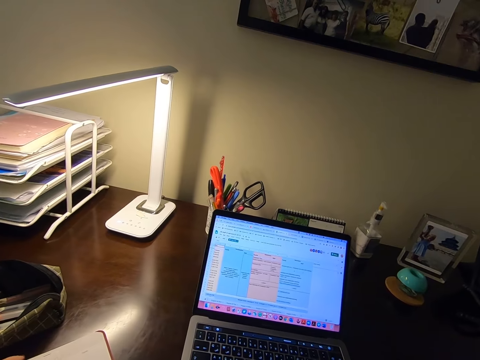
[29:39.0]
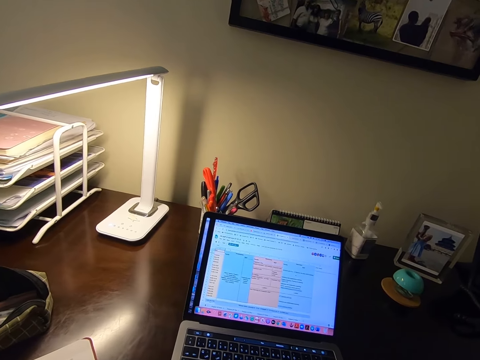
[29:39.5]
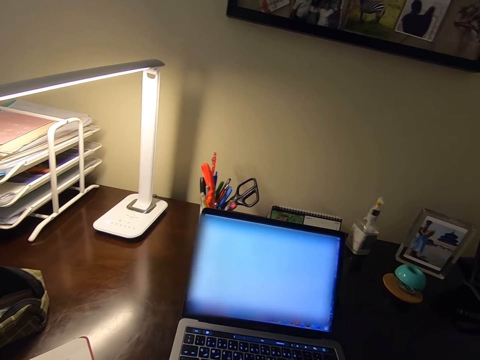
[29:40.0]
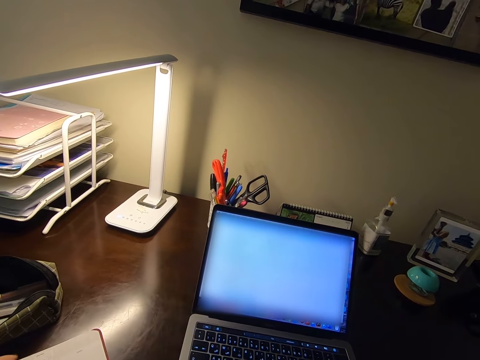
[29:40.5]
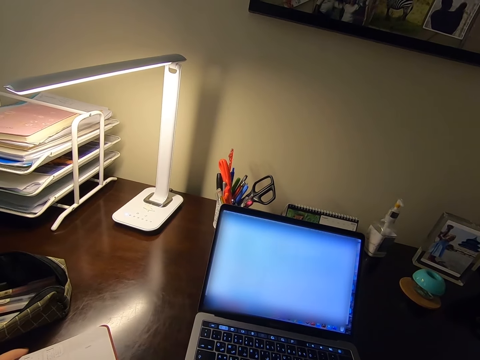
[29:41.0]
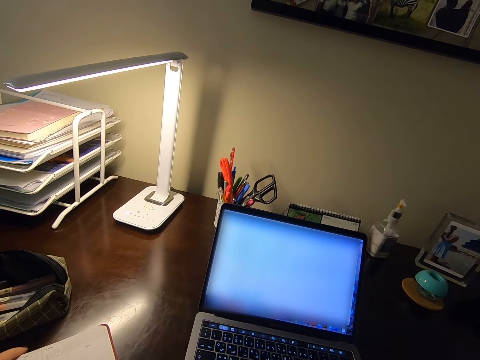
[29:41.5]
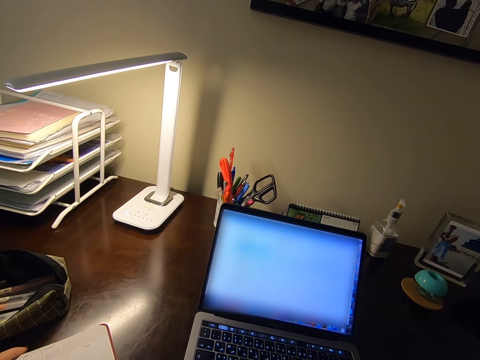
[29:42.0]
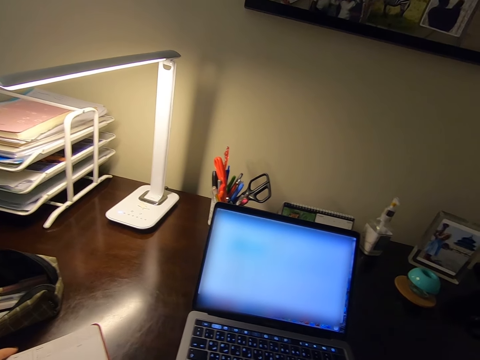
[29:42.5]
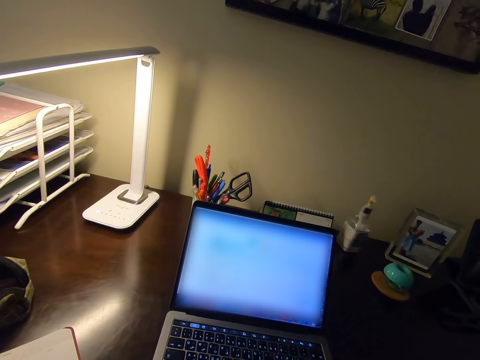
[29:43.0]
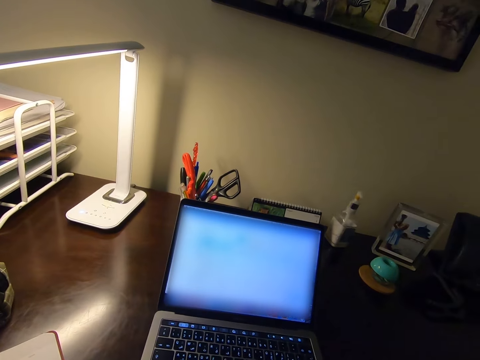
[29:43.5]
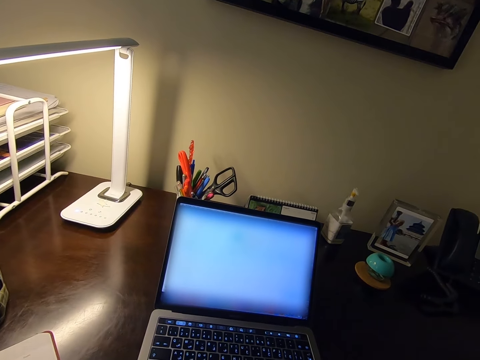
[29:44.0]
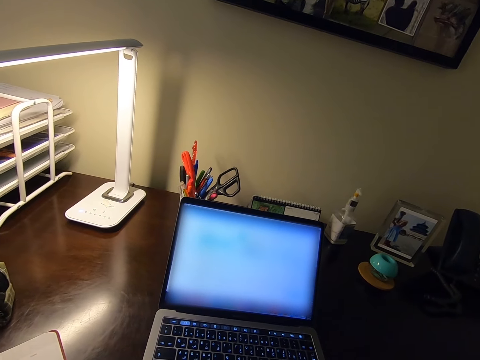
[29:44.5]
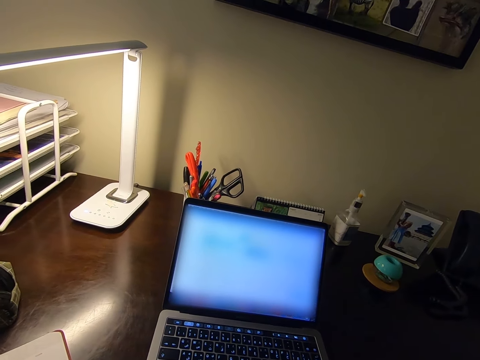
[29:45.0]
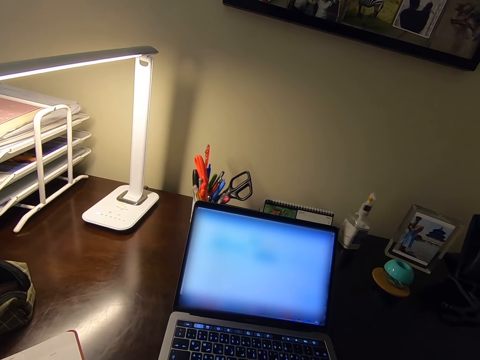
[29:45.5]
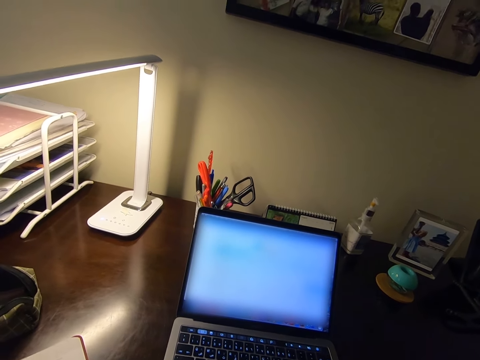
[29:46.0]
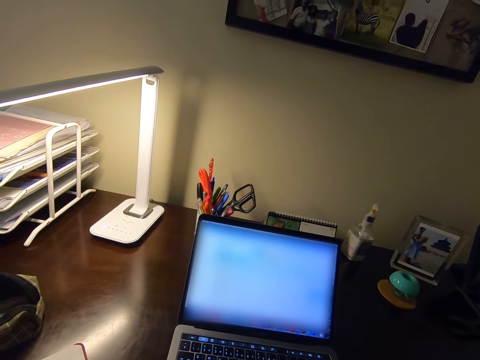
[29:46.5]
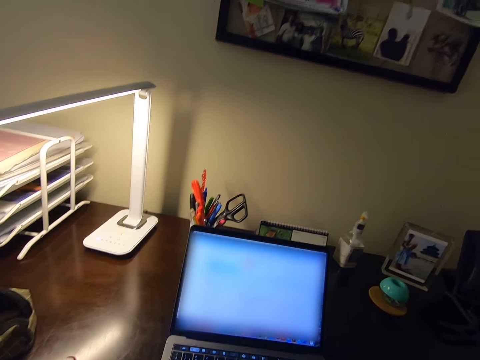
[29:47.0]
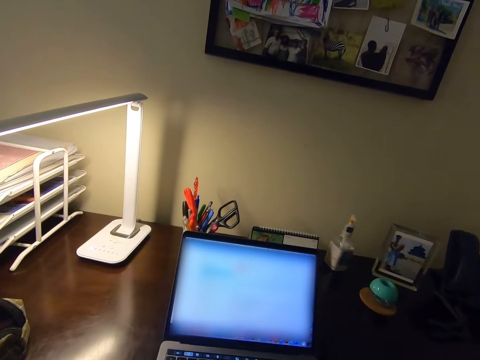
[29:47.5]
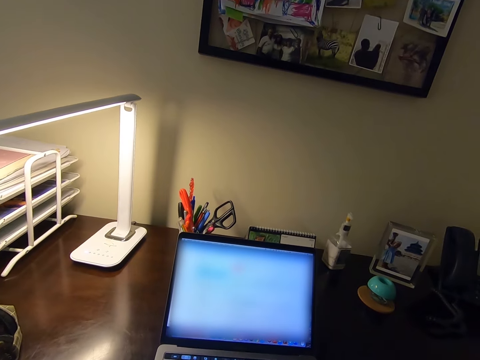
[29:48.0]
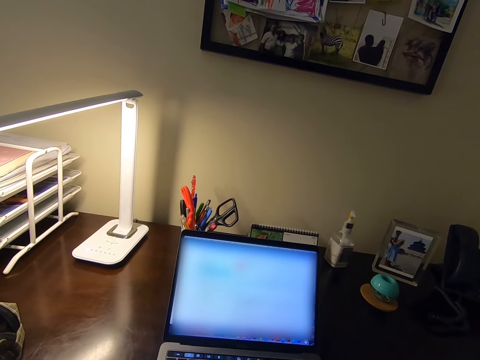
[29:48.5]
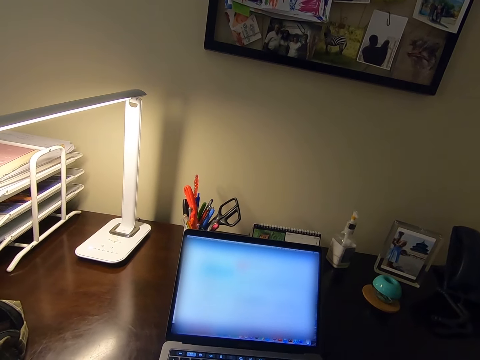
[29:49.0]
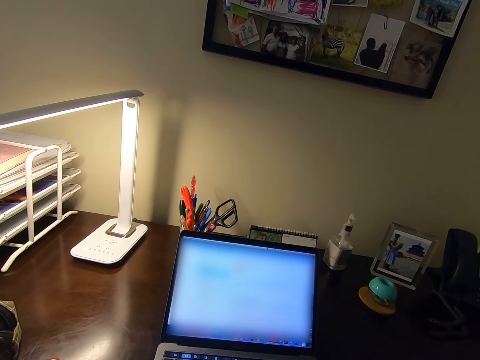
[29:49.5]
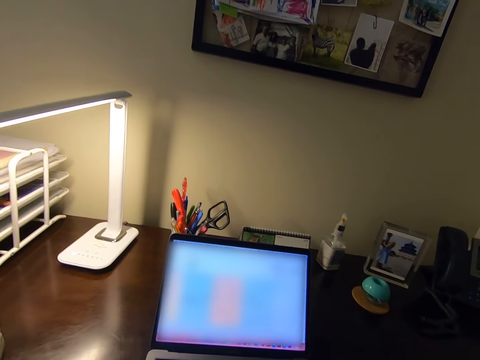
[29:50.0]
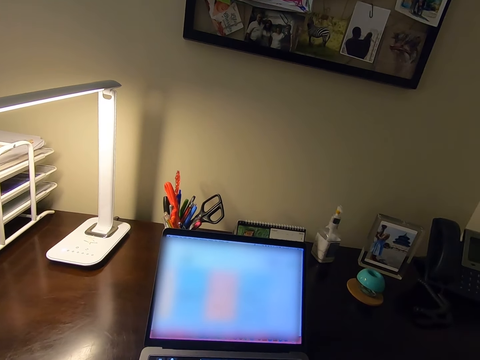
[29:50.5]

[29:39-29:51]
The camera wearer works on the laptop.

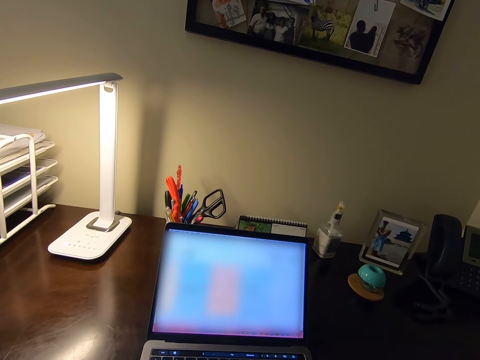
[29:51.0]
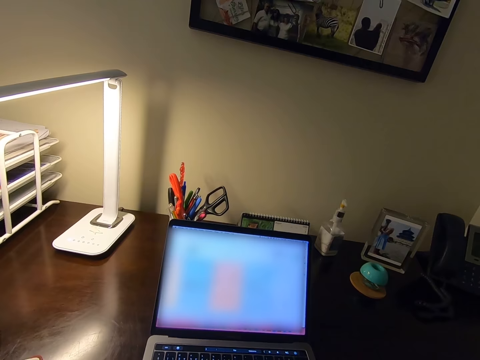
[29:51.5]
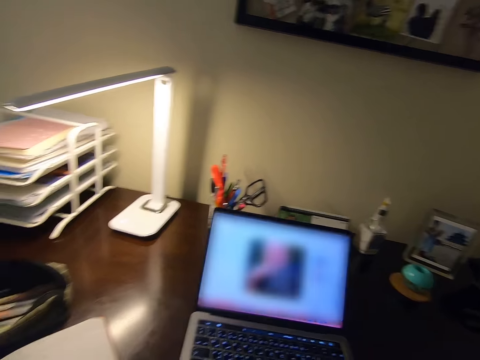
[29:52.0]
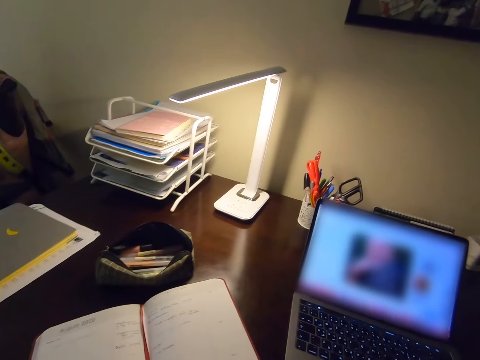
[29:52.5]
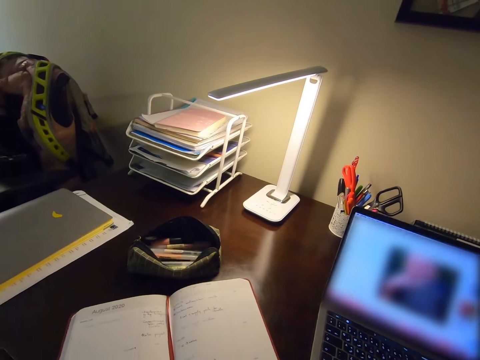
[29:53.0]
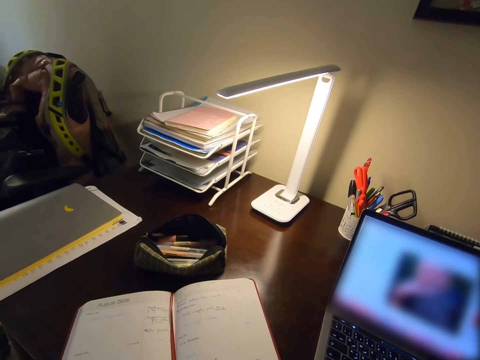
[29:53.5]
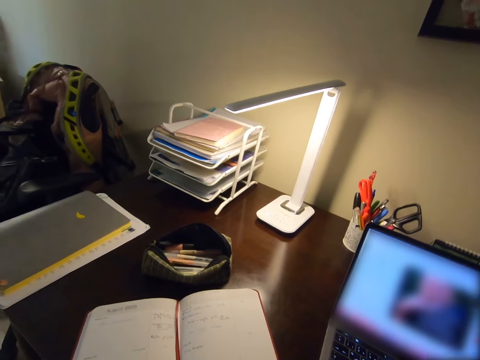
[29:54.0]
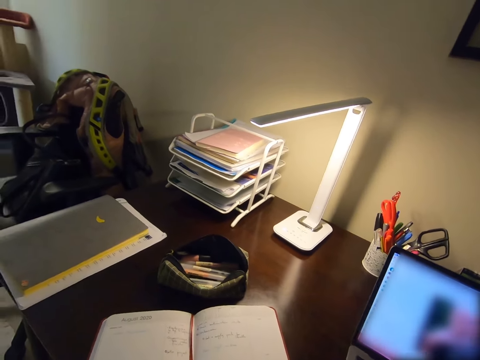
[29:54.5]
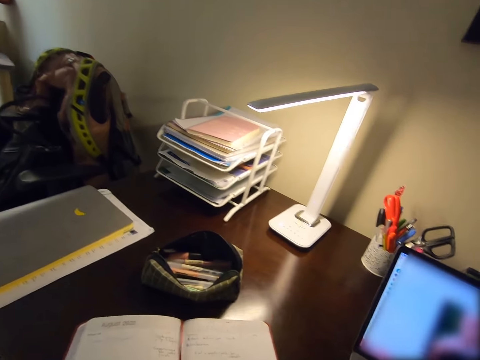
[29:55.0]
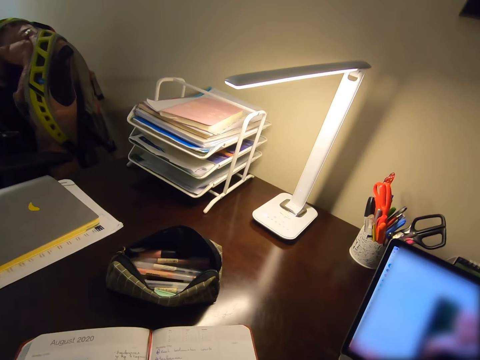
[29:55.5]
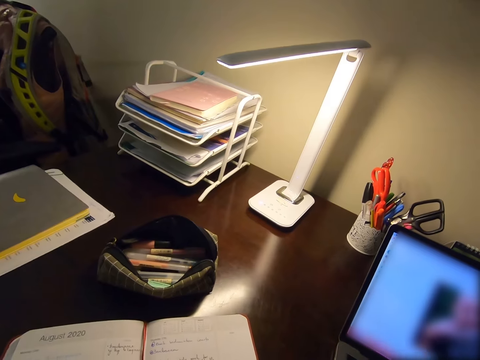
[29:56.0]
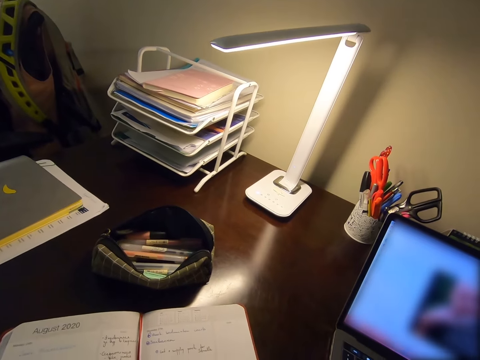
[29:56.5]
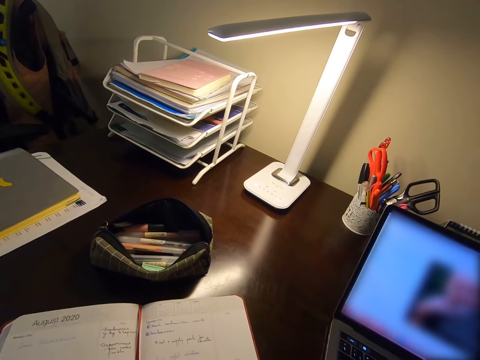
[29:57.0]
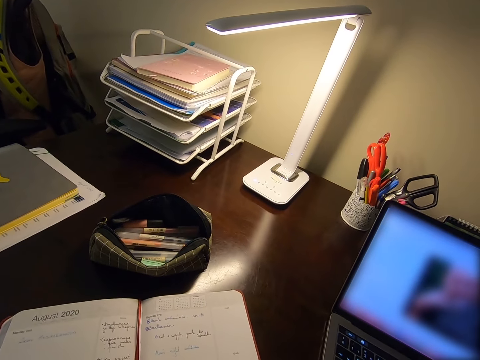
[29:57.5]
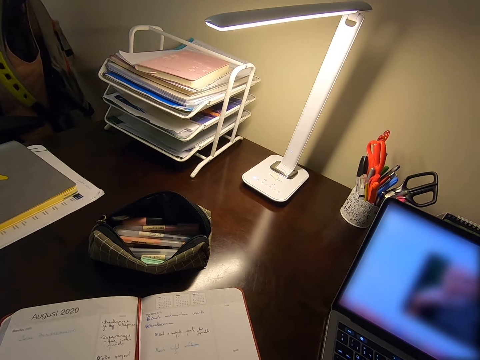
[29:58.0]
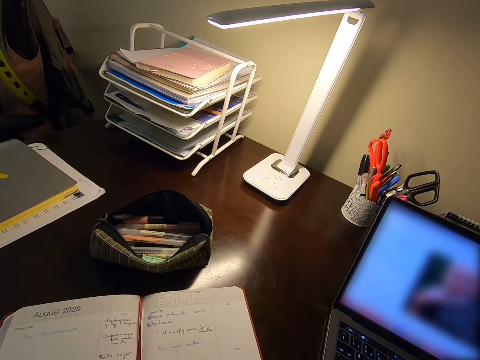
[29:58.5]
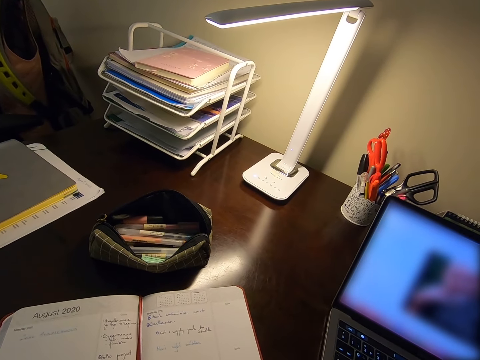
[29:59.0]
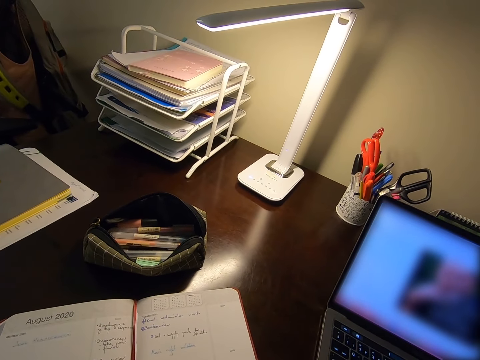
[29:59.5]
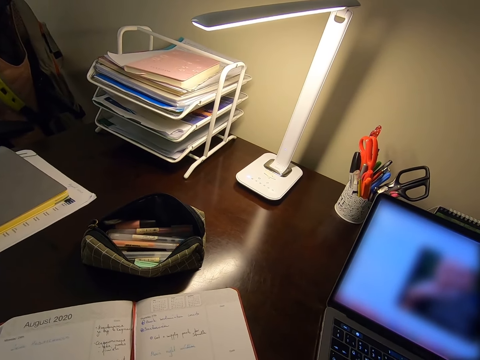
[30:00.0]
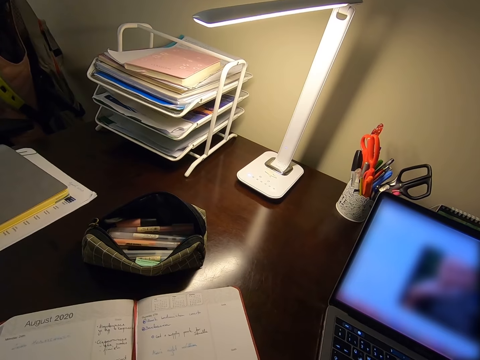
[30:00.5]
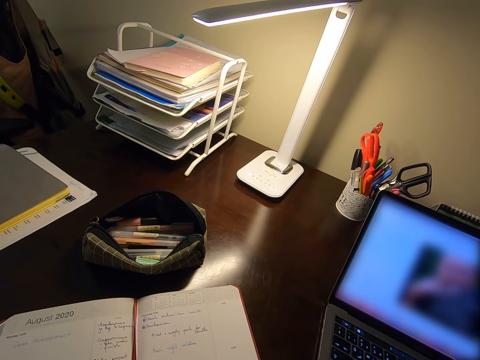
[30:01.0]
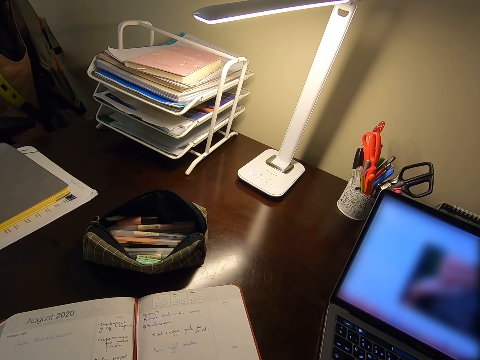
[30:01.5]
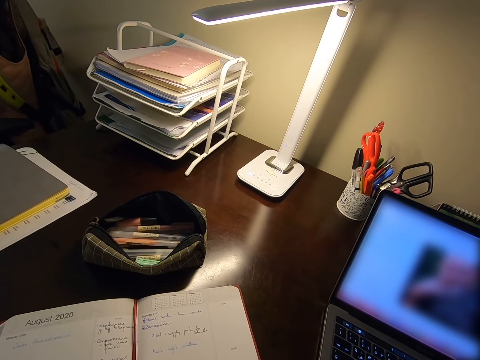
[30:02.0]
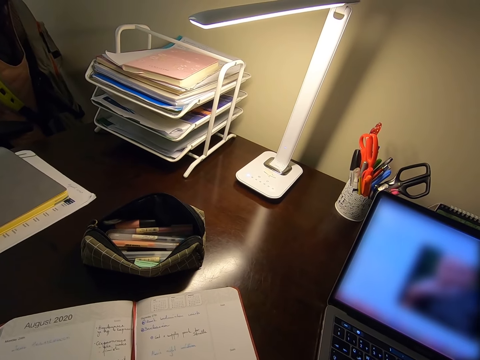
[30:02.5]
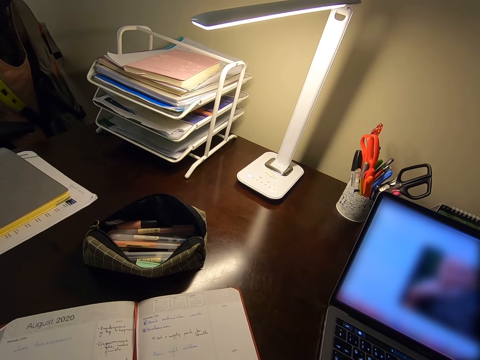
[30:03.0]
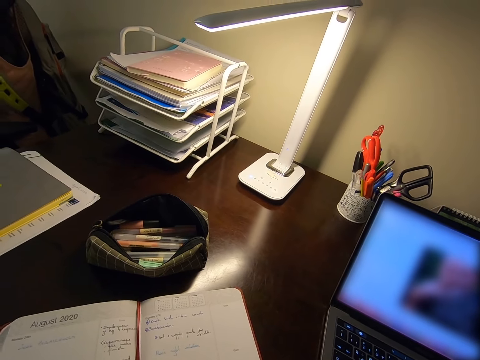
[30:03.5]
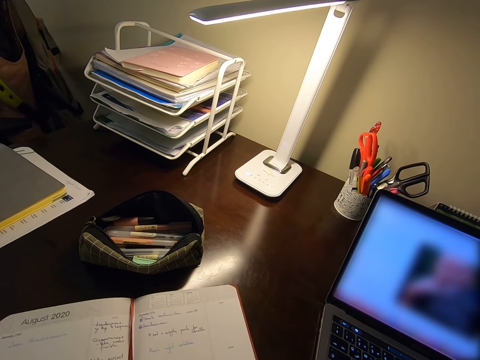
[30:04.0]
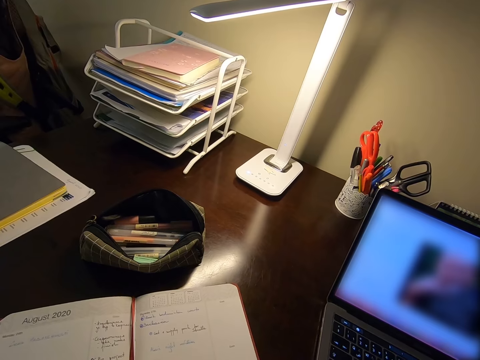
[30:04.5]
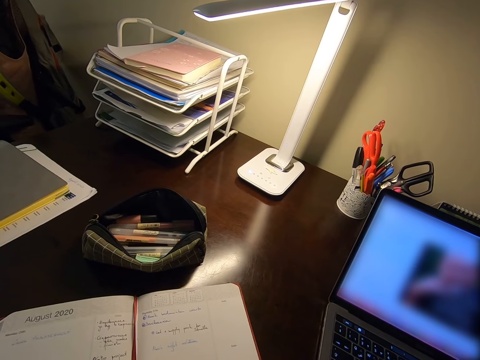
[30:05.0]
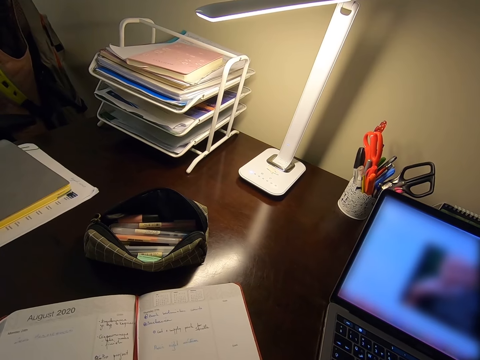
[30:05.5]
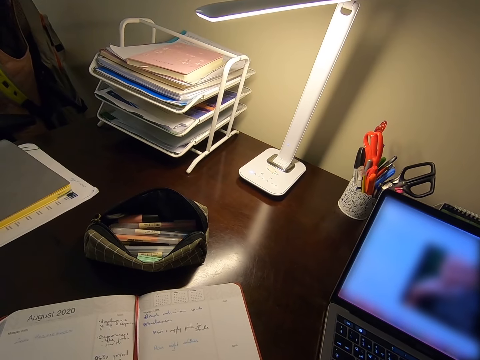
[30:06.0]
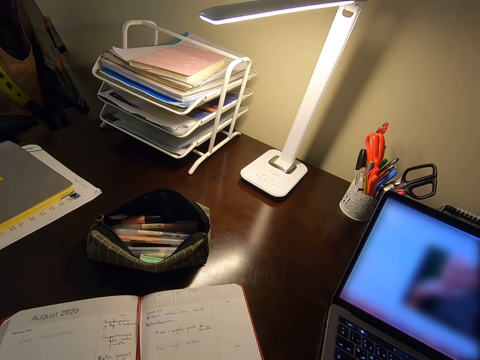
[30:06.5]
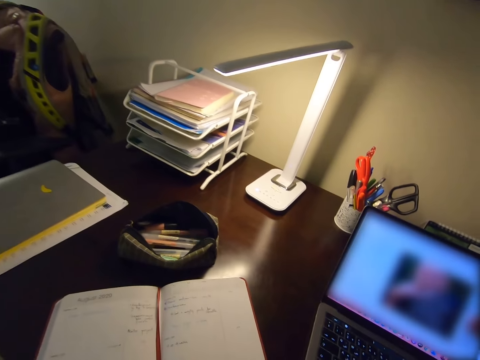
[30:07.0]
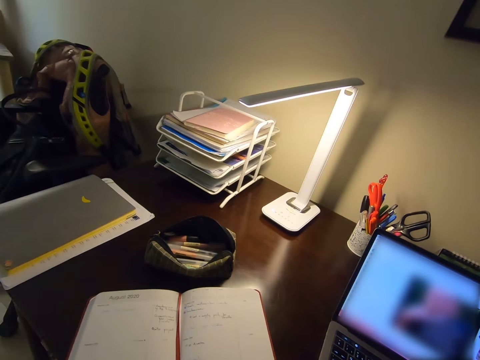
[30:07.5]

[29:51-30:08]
The camera wearer looks at the book. They write on the book.
